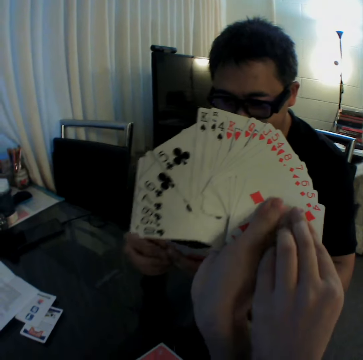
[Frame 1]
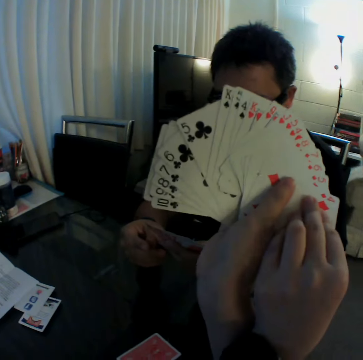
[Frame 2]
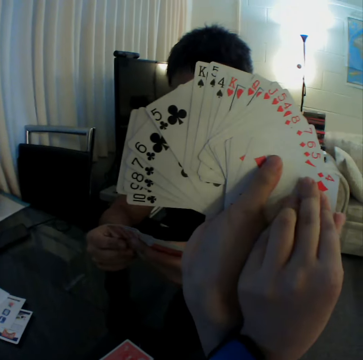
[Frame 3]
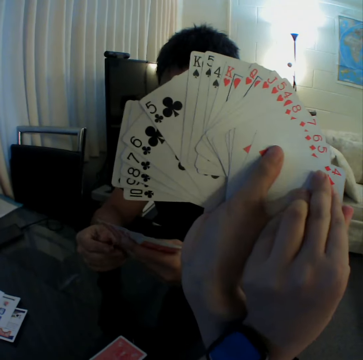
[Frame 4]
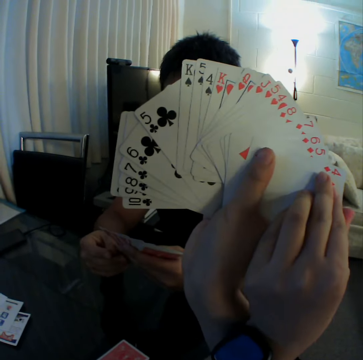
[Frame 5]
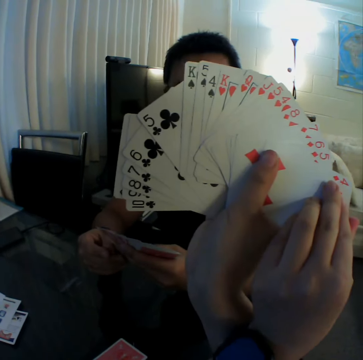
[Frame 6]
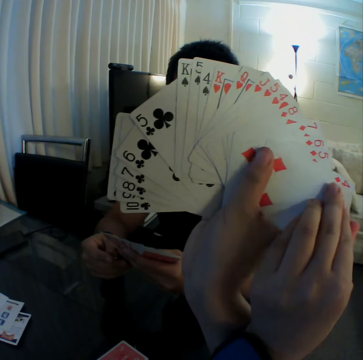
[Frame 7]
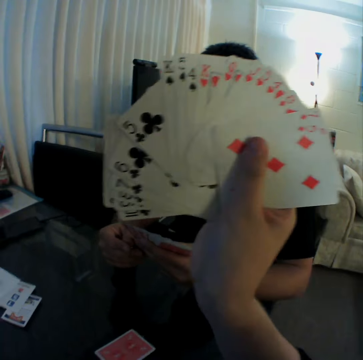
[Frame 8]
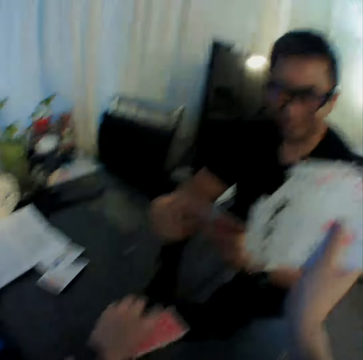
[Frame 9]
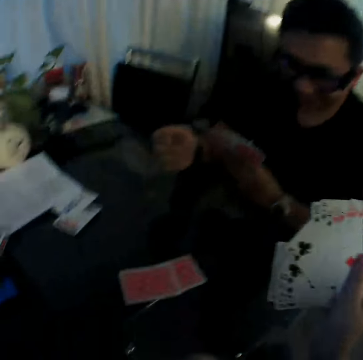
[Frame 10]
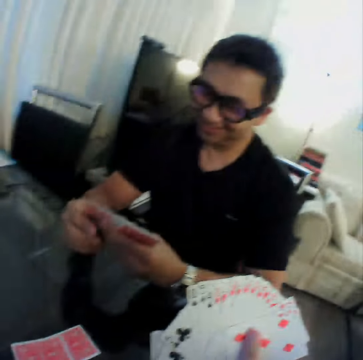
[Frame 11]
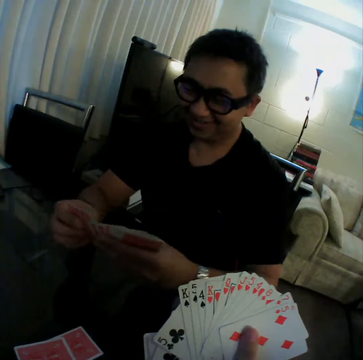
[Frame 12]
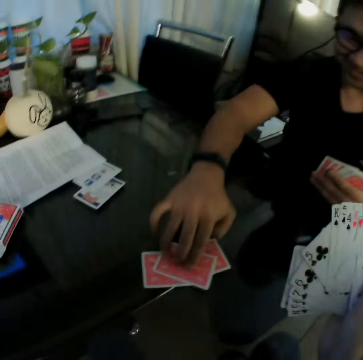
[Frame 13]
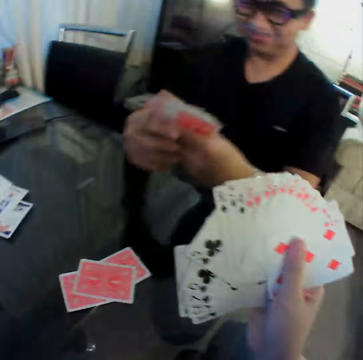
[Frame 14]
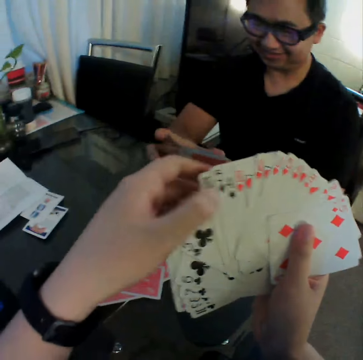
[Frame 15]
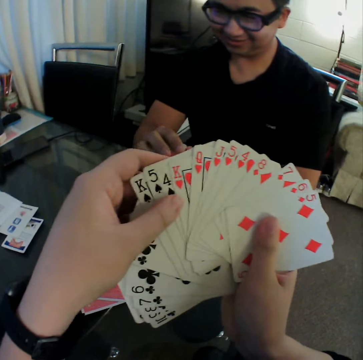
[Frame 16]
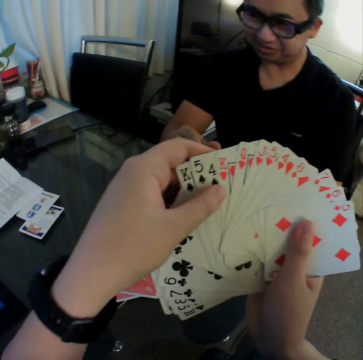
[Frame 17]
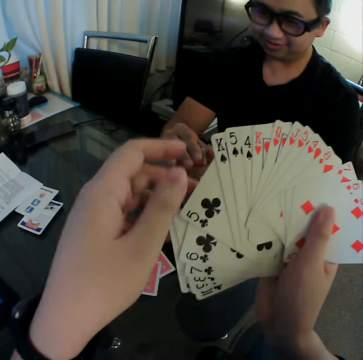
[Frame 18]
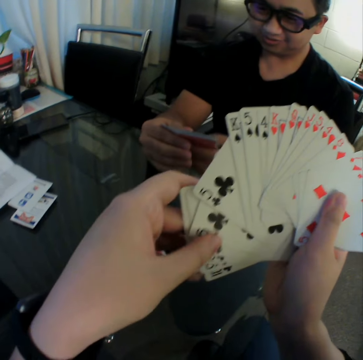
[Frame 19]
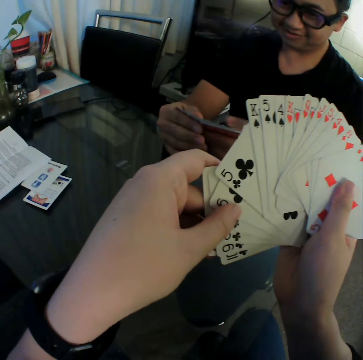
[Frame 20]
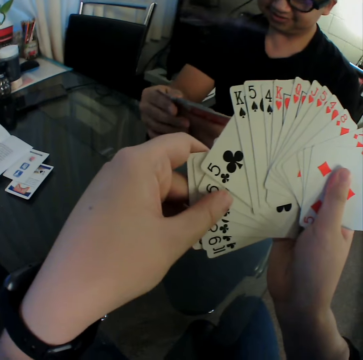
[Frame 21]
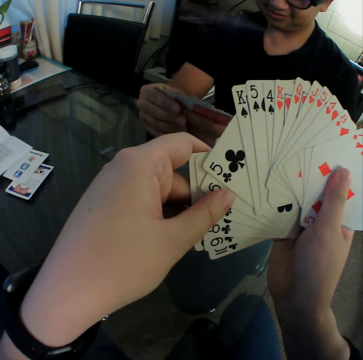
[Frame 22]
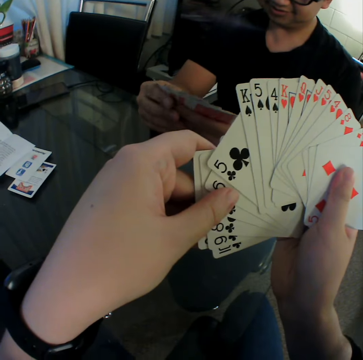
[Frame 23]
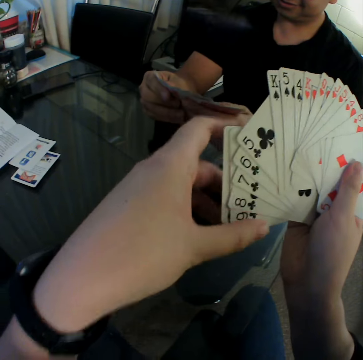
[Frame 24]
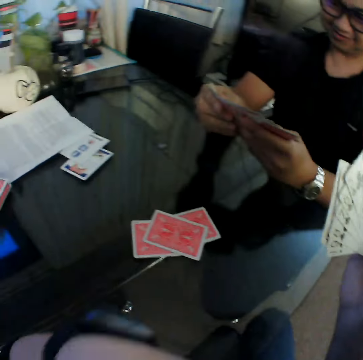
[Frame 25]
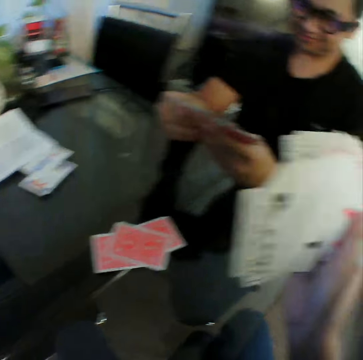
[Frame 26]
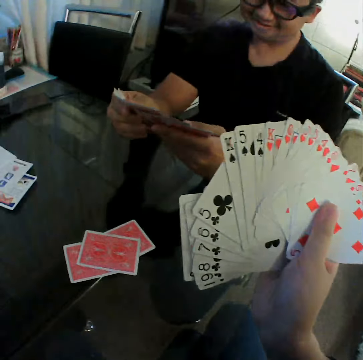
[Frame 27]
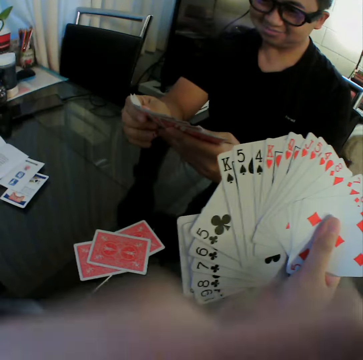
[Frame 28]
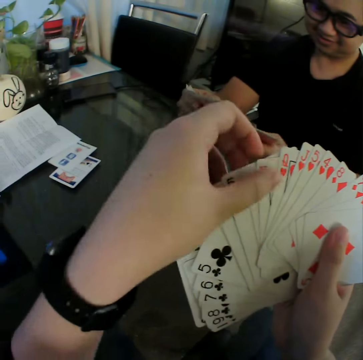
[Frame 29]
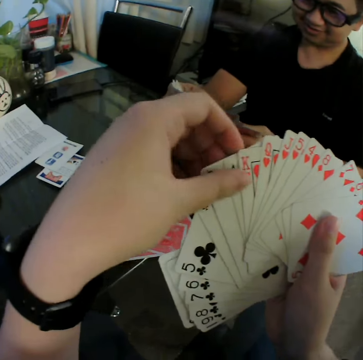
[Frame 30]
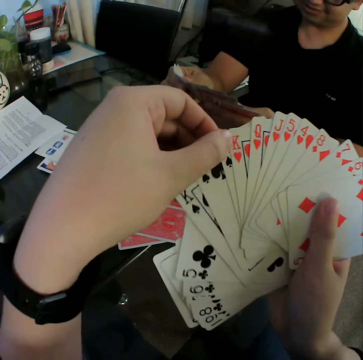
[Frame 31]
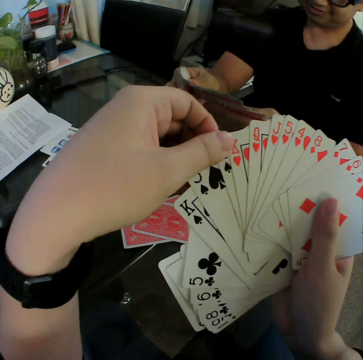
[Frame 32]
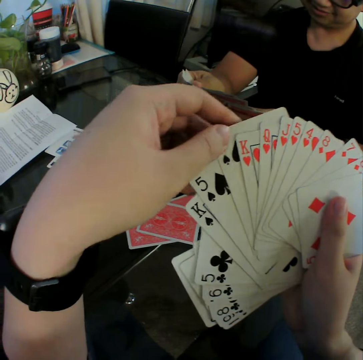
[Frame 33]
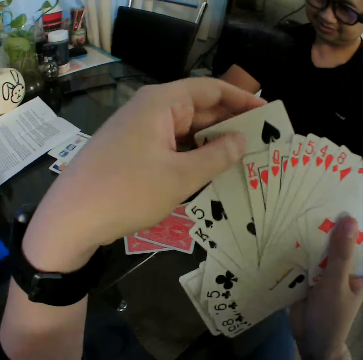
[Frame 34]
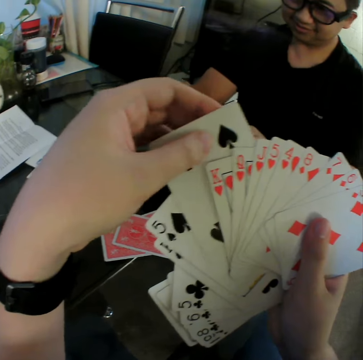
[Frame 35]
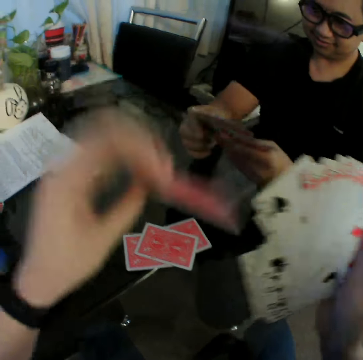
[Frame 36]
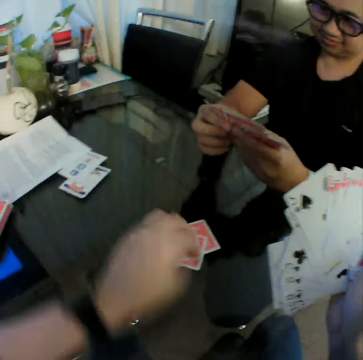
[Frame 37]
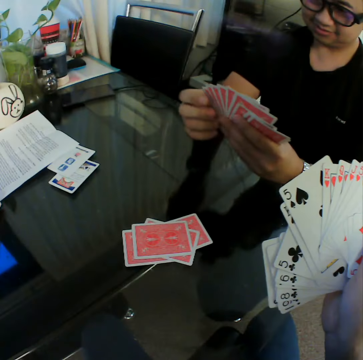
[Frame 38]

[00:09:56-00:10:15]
The camera wearer pulls one playing card from the others. A man touches the cards in his left hand with his right hand. The camera wearer converses with the man. He drops a card on the table with his left hand. He converses with the man. The man touches the cards in his left hand with his right hand, drops a card on the table with his right hand, and holds the cards in both hands. The camera wearer holds the cards with both hands. He looks at the playing cards. He lets go of the playing card from the left hand. He touches the cards with his left hand. He holds the playing card. The man shuffles the cards in both hands. The camera wearer looks at the playing cards. He removes his left hand from the cards in his hands. He converses with the man. He holds the playing card. He looks at the playing cards. He moves the playing cards. He pulls one of the playing cards with the left hand from the right. He drops a card on the table with his left hand. He pulls back the left hand. He converses with the man.

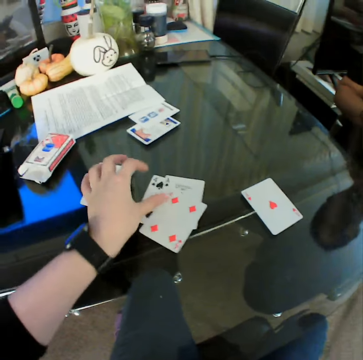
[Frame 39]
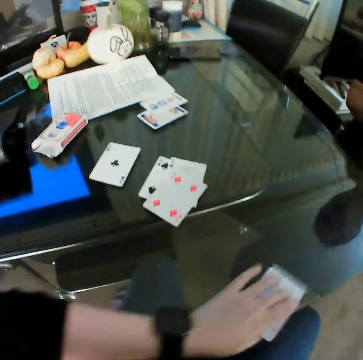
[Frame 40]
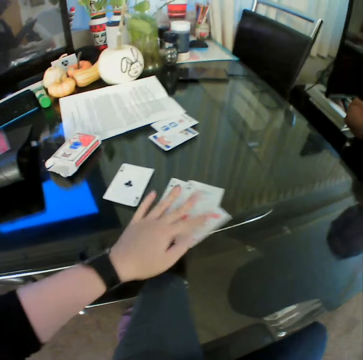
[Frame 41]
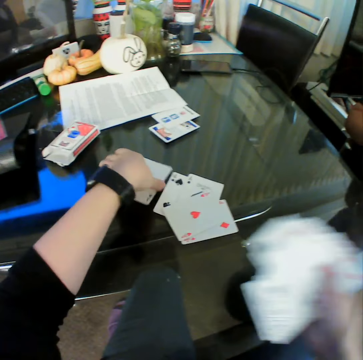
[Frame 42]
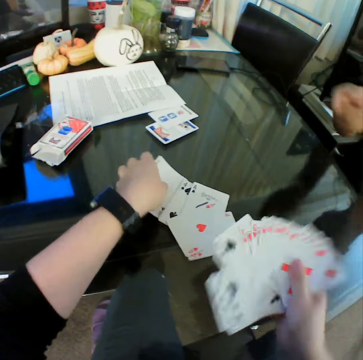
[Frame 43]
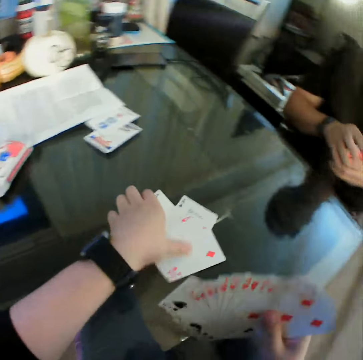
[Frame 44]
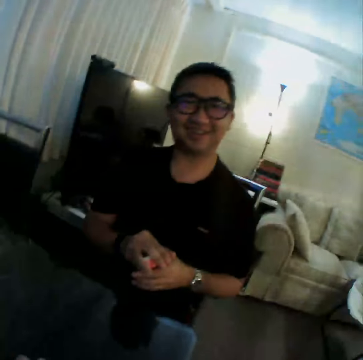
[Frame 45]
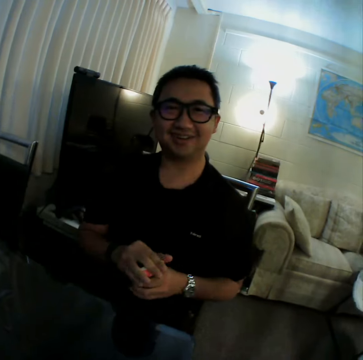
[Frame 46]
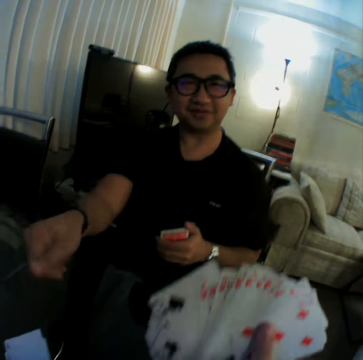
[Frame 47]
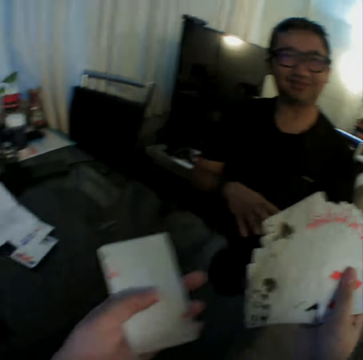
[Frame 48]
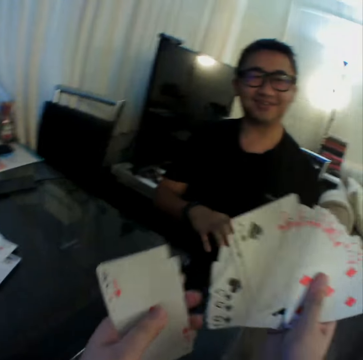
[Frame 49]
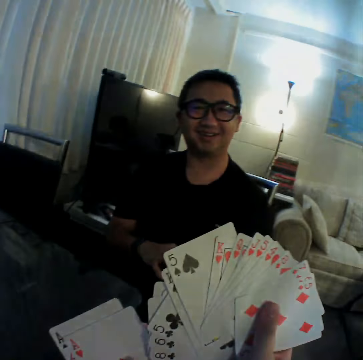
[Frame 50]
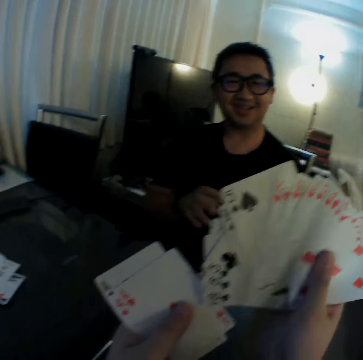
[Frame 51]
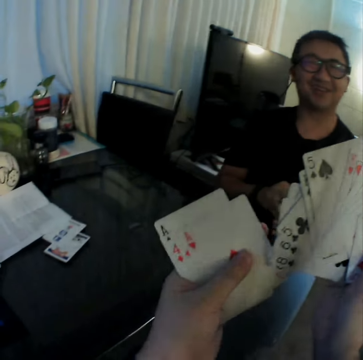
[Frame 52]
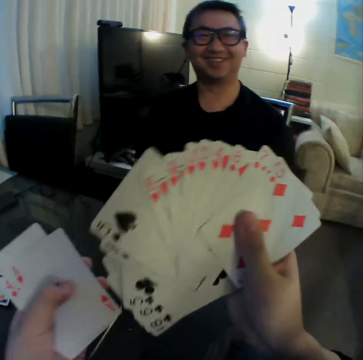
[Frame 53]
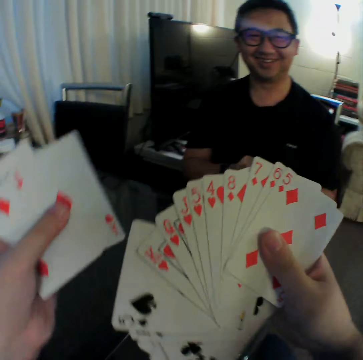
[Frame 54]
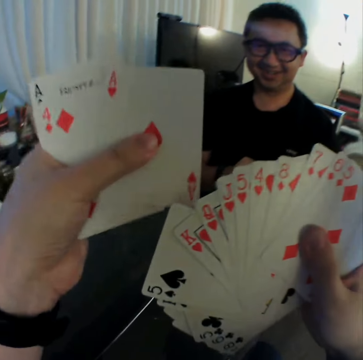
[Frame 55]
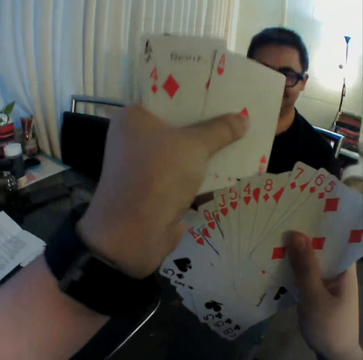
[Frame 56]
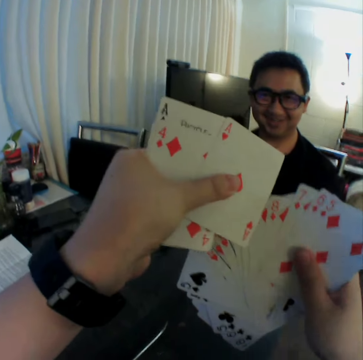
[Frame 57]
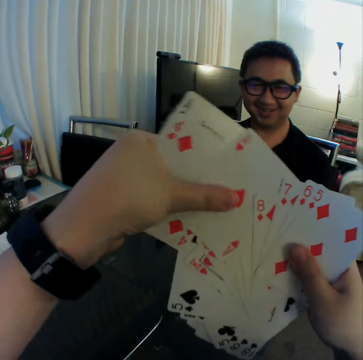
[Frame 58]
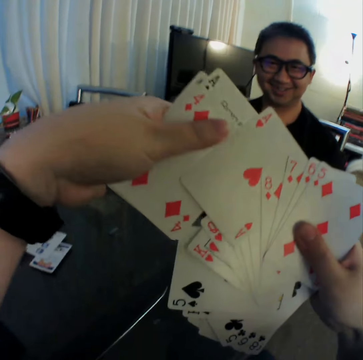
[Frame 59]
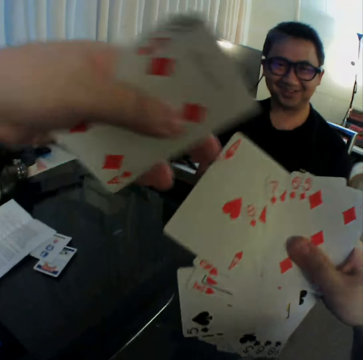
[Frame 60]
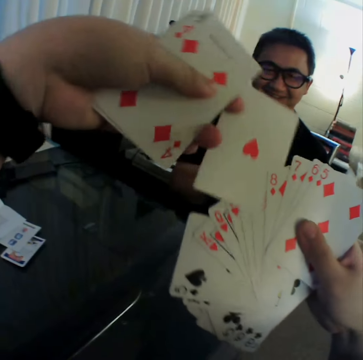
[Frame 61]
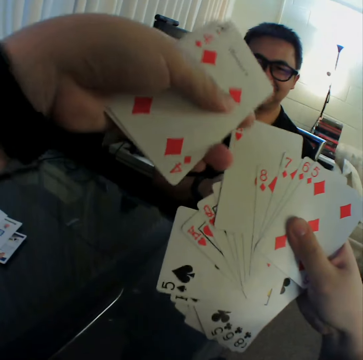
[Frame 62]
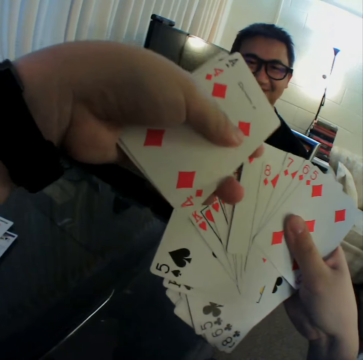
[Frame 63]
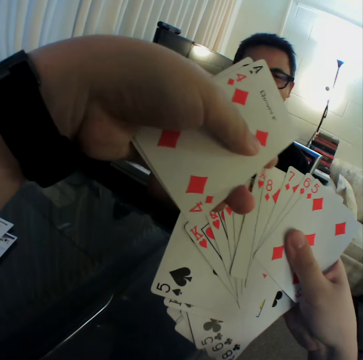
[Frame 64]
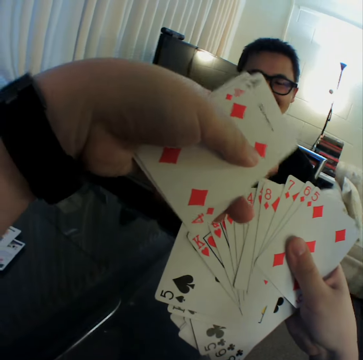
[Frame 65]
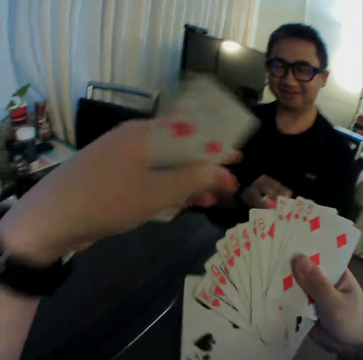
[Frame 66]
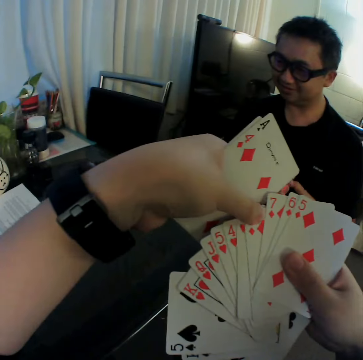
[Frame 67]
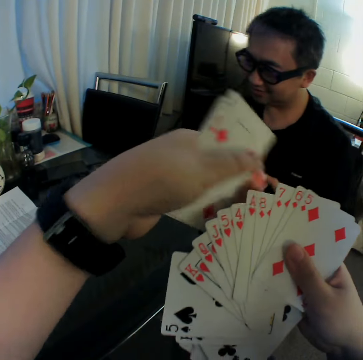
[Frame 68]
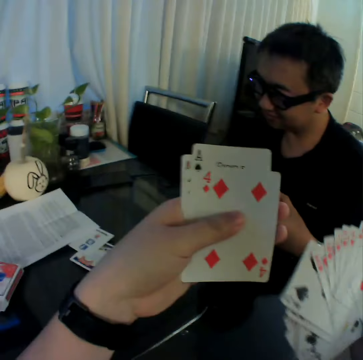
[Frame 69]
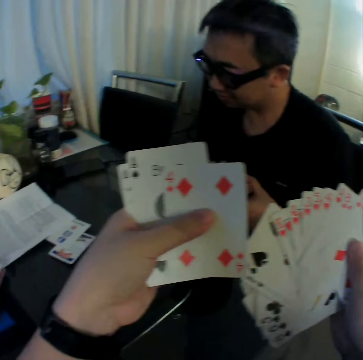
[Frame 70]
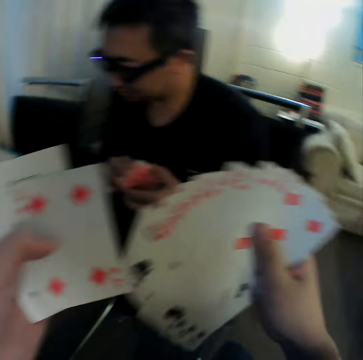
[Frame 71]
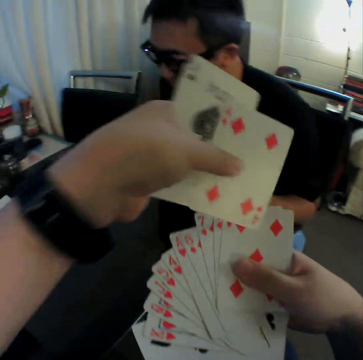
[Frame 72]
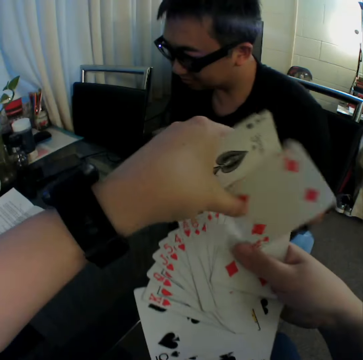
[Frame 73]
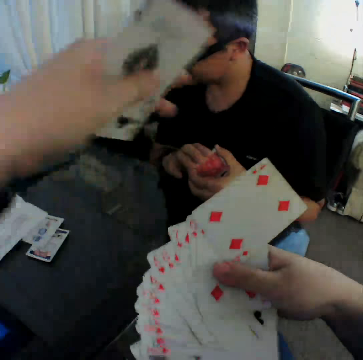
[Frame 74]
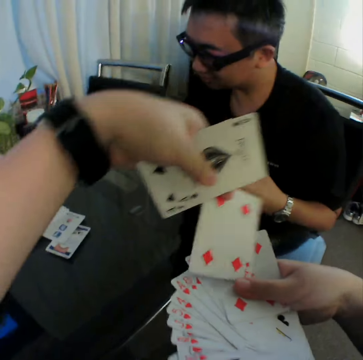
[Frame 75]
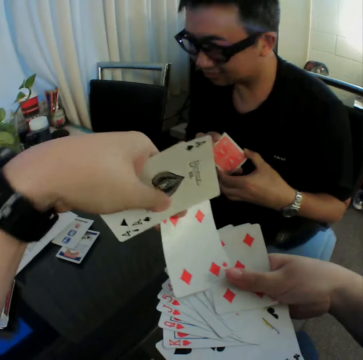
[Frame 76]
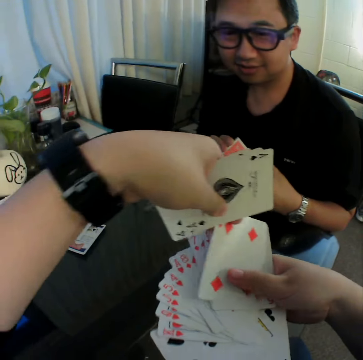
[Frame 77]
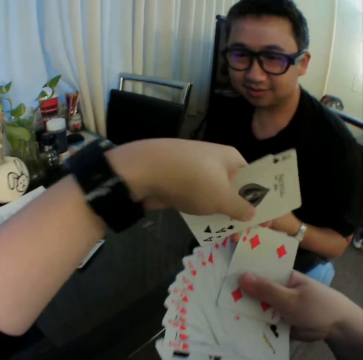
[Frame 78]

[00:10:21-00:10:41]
The camera wearer lets go of the playing cards. He picks up a card on the table with his left hand. He turns the playing card. He drops the card on the table with his left hand. He pulls the playing cards from the table. He packs the cards on the table with his left hand. He converses with a man. The man gathers the cards in both hands. The camera wearer lifts the playing cards. He shuffles the cards in both hands. He converses with the man. He looks at the playing cards. He converses with the man. He puts the playing cards on the left hand on the right. He converses with the man. He holds the playing card. He touches the playing cards. He converses with the man. He looks at the playing cards. He lifts the left hand. He puts the playing cards on the left hand on the right. He lifts the left hand. He arranges the cards on the right hand. He converses with the man.
